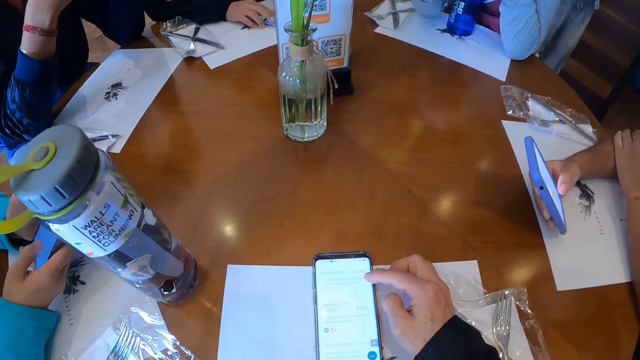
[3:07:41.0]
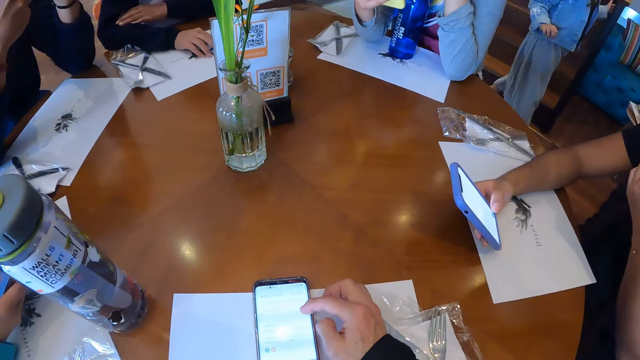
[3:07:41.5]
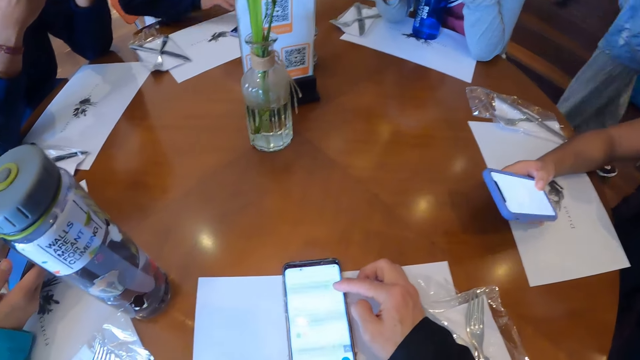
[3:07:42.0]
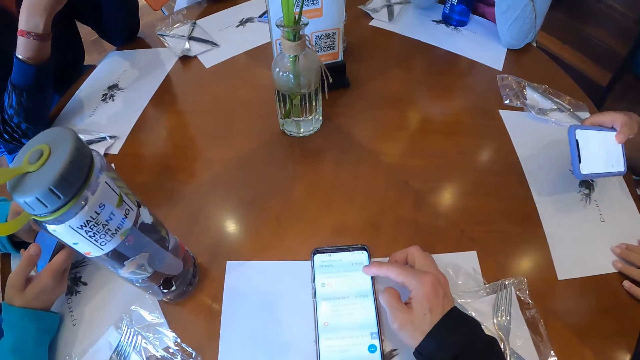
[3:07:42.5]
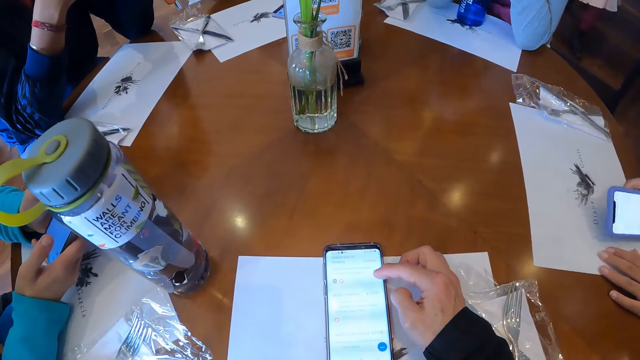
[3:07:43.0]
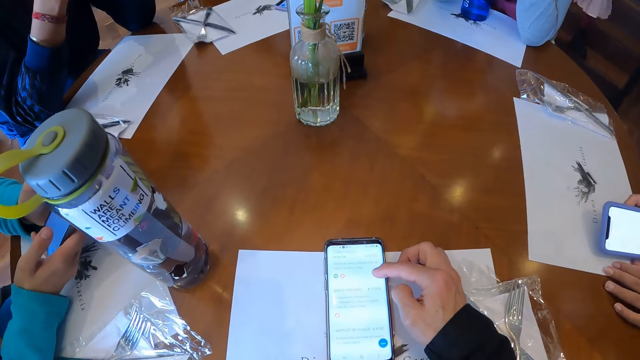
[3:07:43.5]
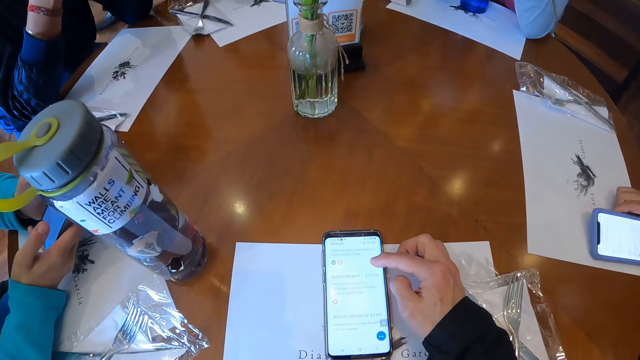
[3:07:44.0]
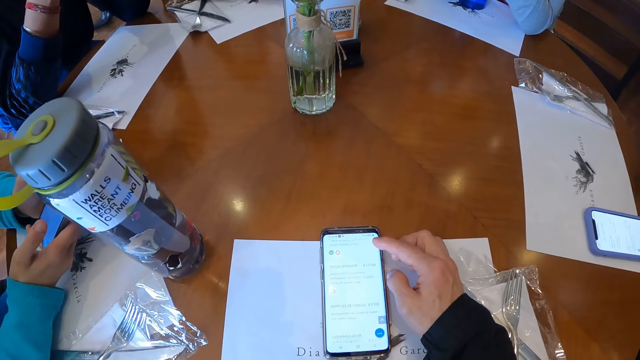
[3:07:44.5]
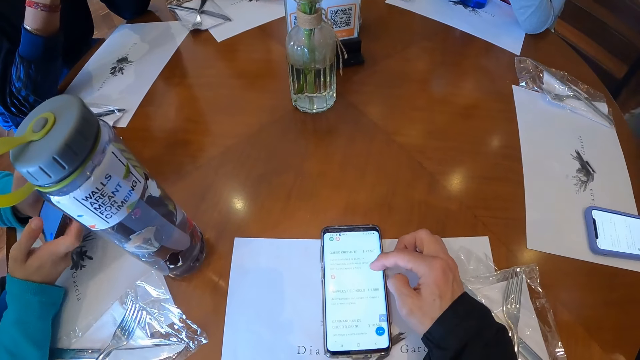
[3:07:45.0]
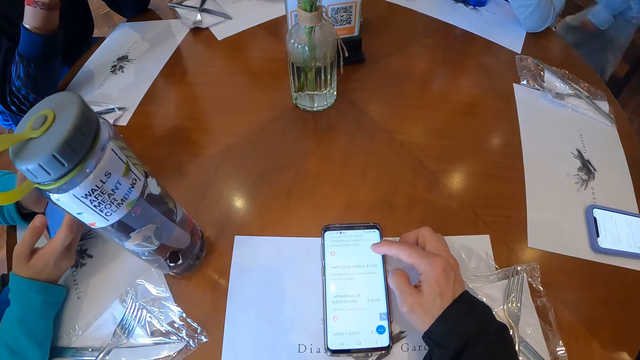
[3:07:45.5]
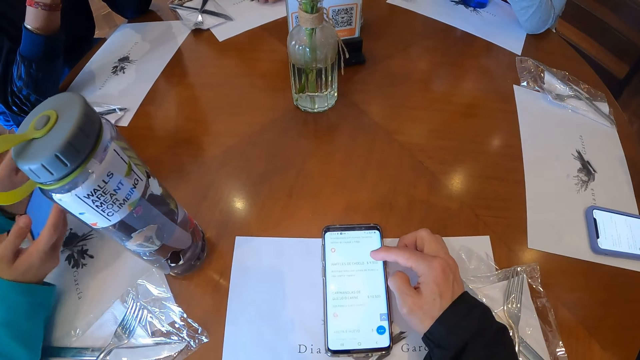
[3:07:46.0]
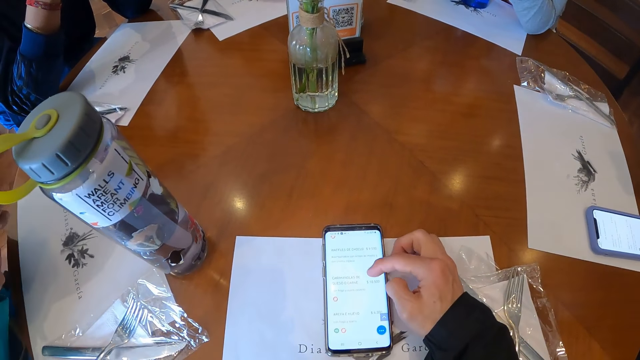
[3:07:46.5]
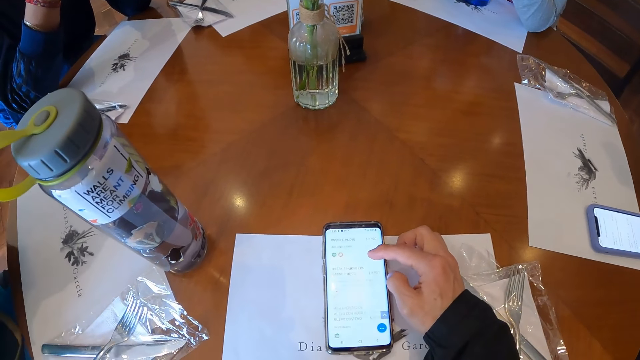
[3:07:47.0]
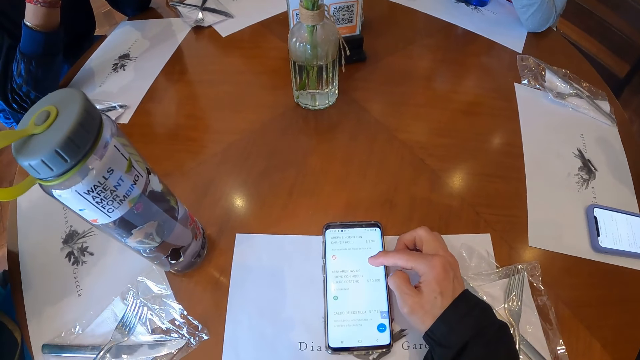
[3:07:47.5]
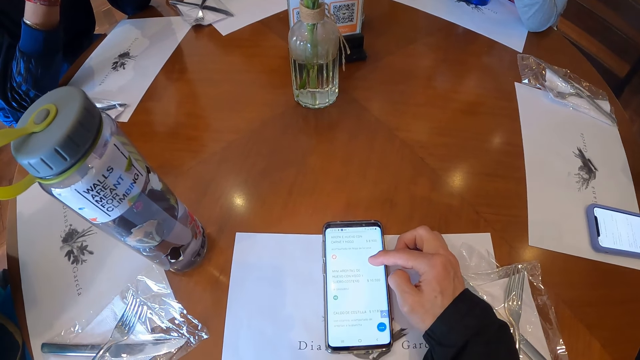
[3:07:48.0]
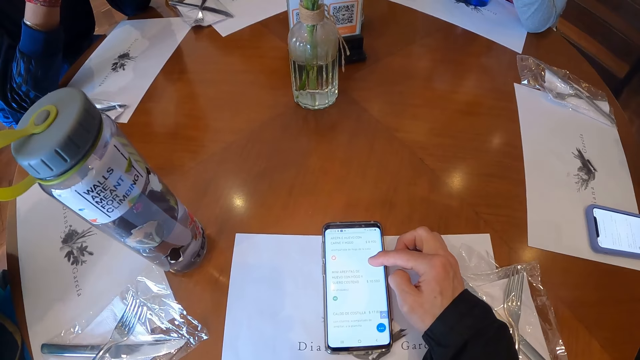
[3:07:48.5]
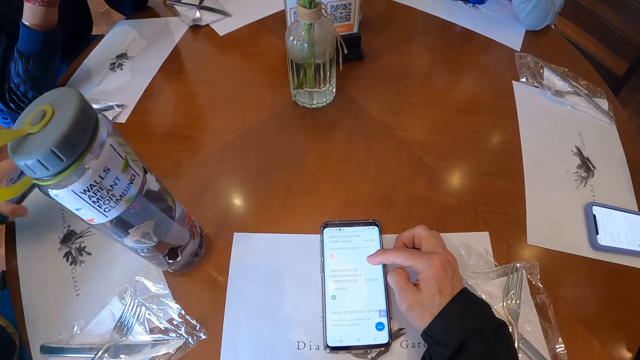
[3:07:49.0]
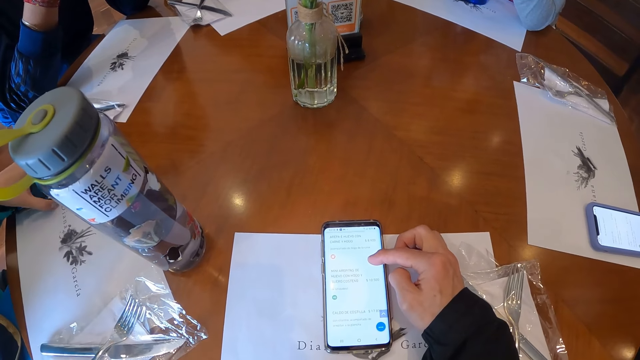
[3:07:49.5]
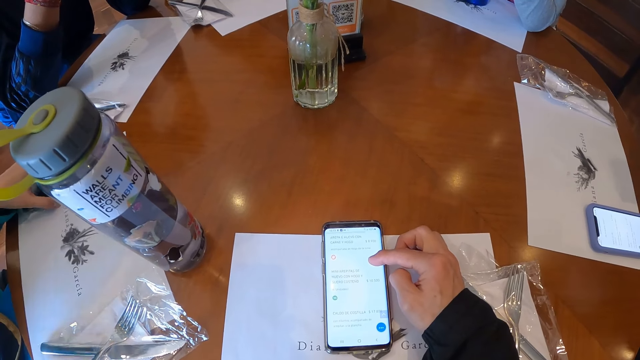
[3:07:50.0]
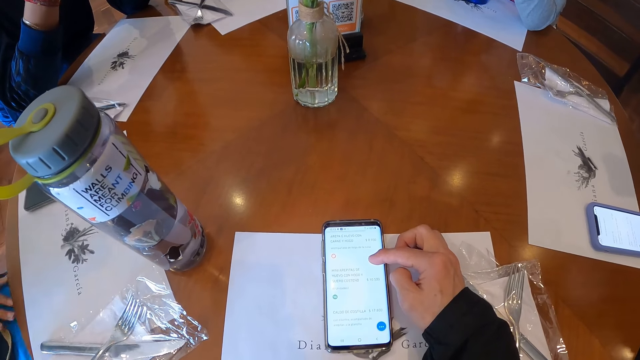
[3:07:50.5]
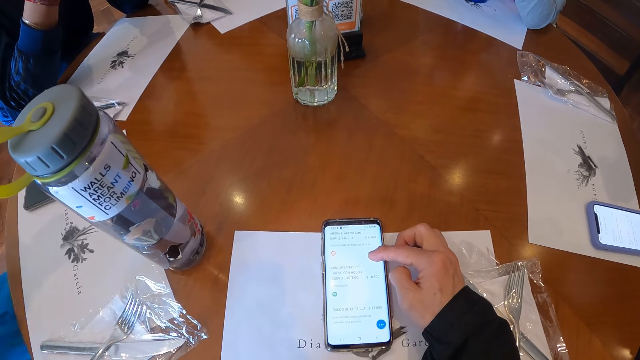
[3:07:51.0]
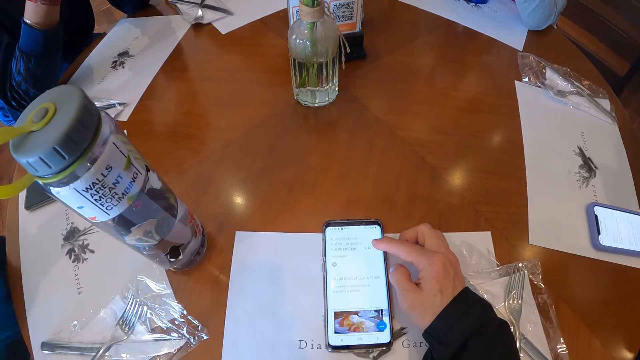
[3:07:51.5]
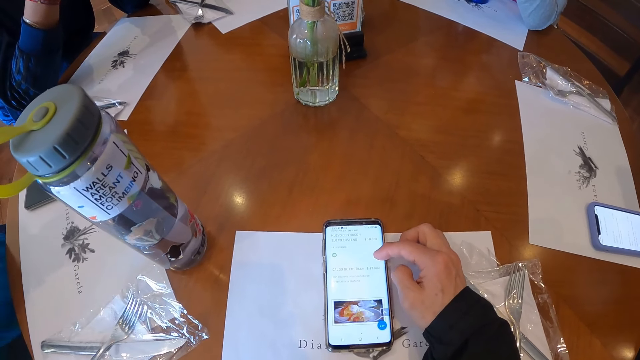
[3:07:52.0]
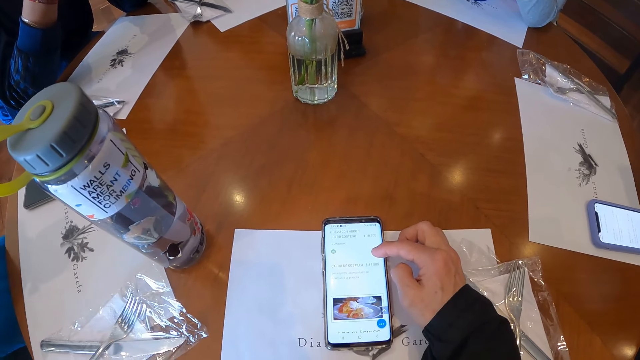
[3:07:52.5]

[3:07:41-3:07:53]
The woman raises the phone from the table with her right hand and moves a paper on the table with her left hand. The camera wearer scrolls the phone. The woman drops the phone on the table with her right hand. Another woman moves both hands from the table. The other woman places the phone on the table with her right hand.

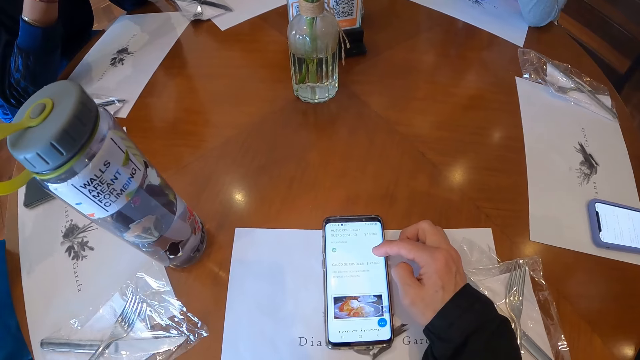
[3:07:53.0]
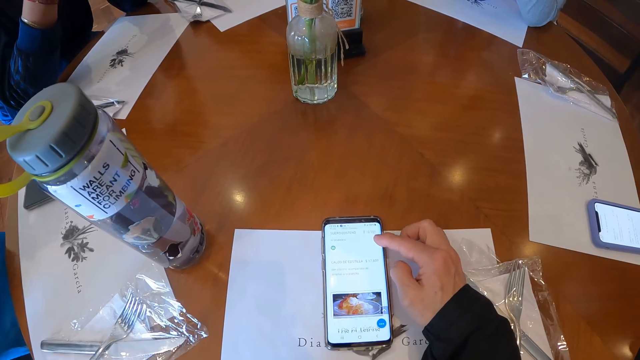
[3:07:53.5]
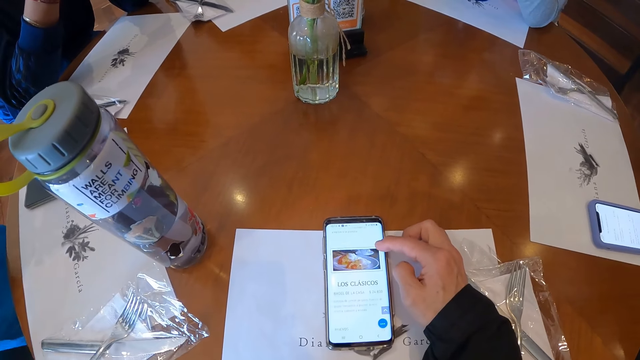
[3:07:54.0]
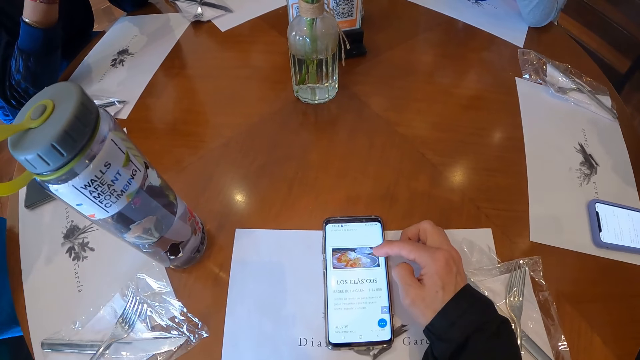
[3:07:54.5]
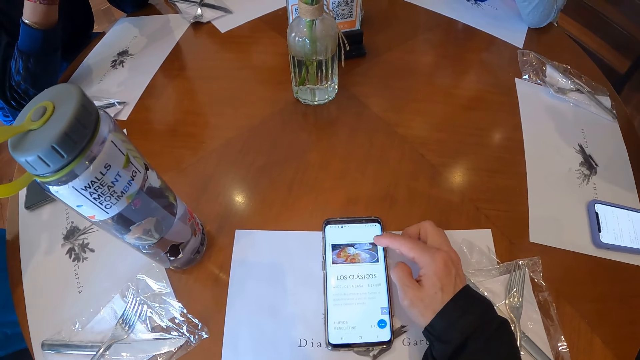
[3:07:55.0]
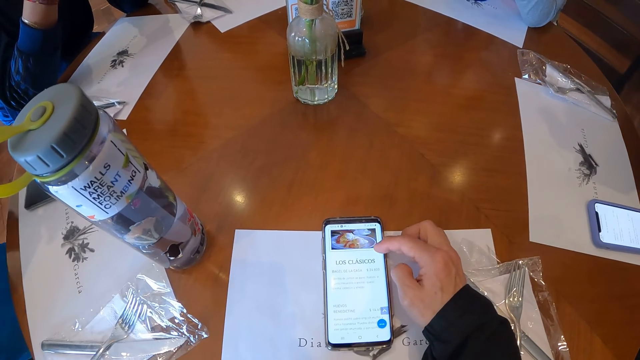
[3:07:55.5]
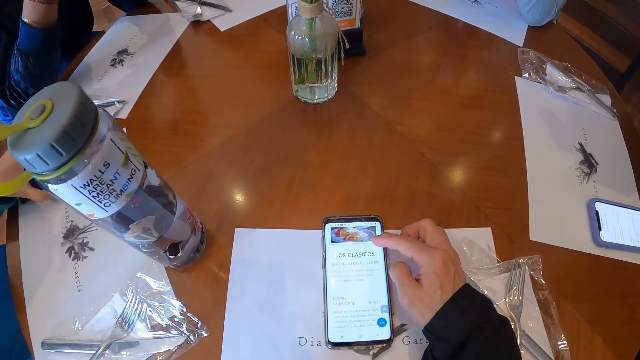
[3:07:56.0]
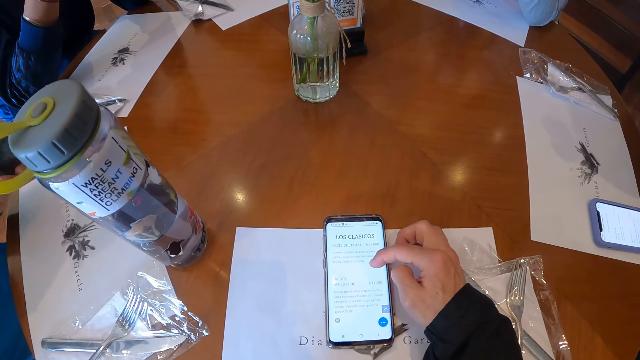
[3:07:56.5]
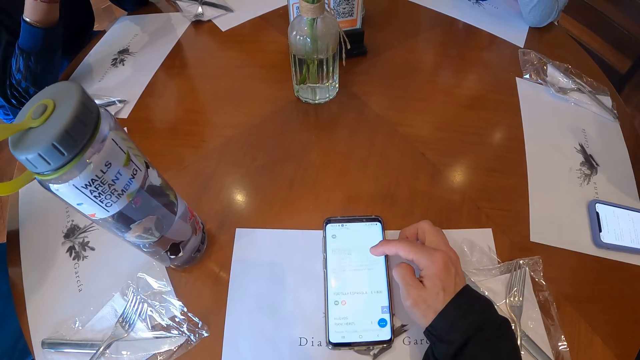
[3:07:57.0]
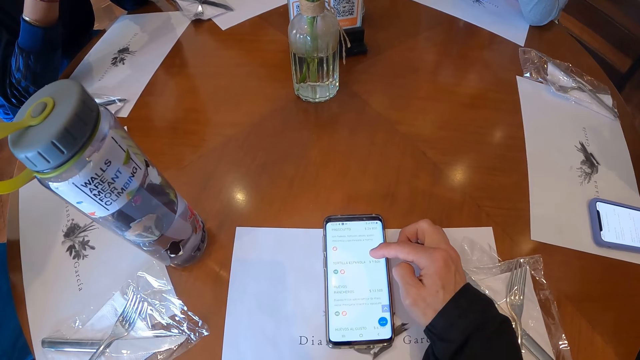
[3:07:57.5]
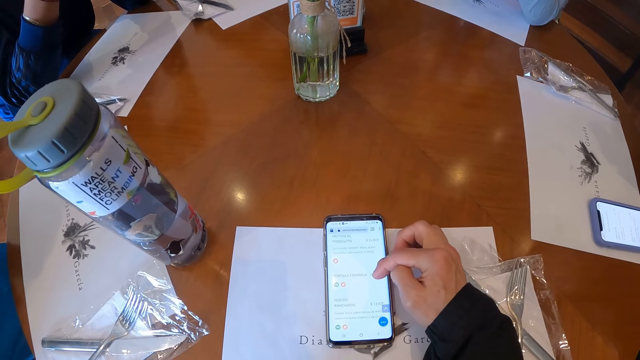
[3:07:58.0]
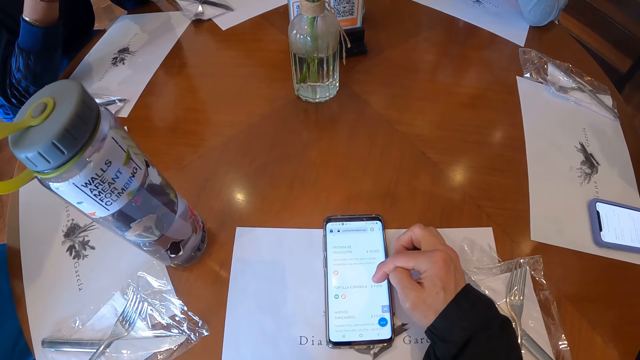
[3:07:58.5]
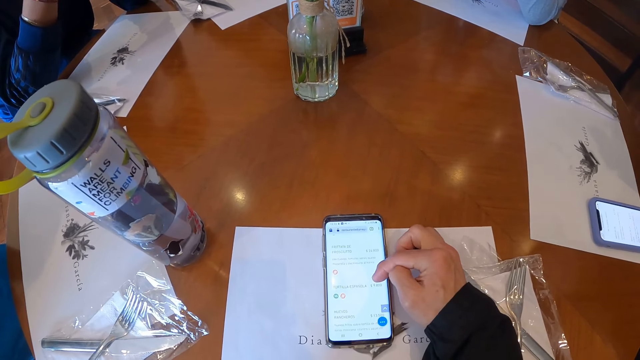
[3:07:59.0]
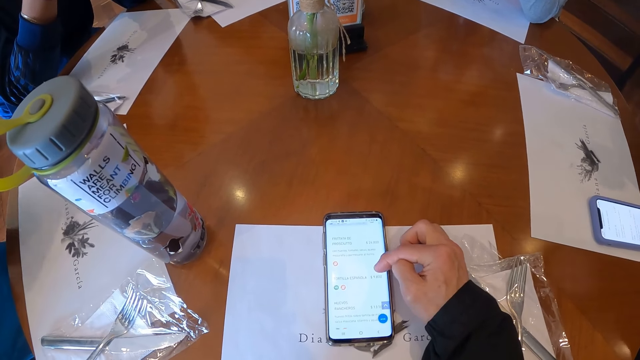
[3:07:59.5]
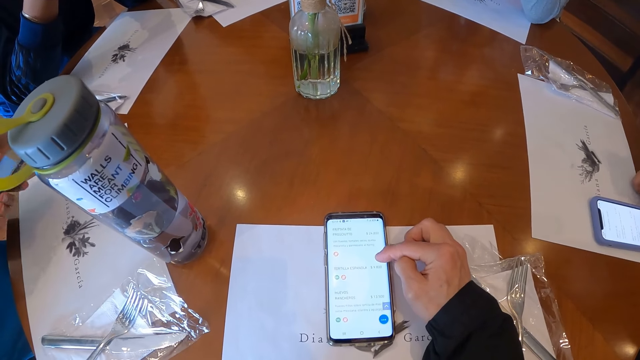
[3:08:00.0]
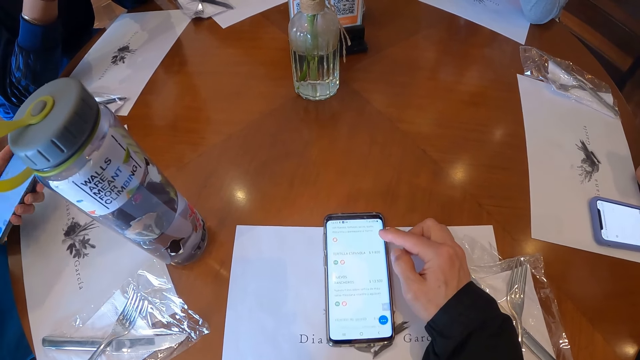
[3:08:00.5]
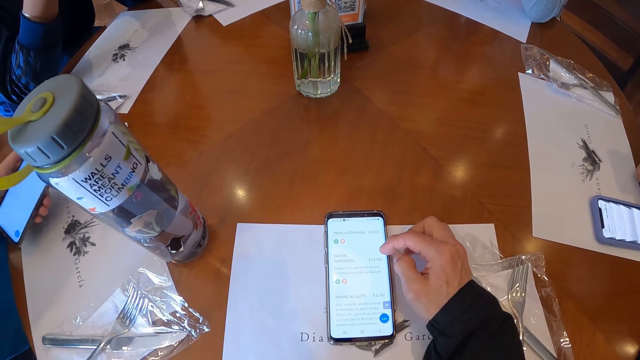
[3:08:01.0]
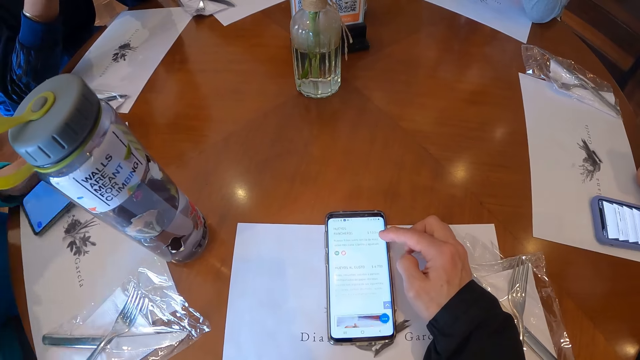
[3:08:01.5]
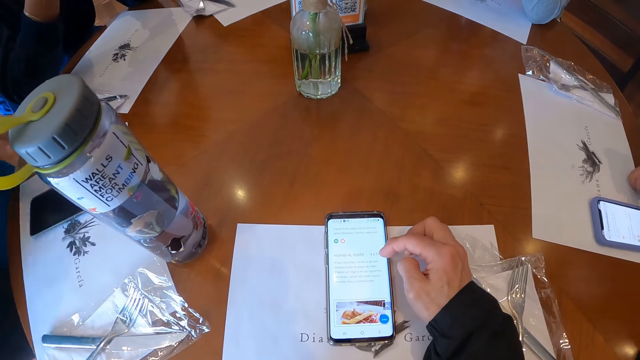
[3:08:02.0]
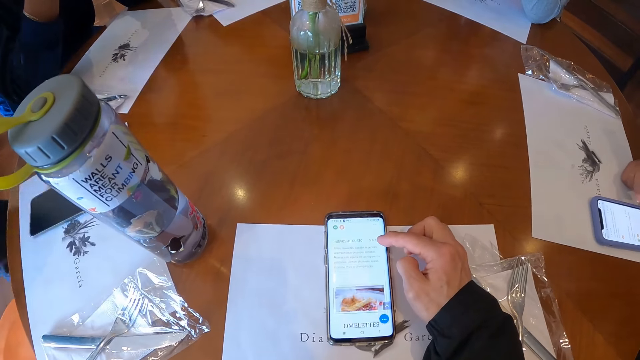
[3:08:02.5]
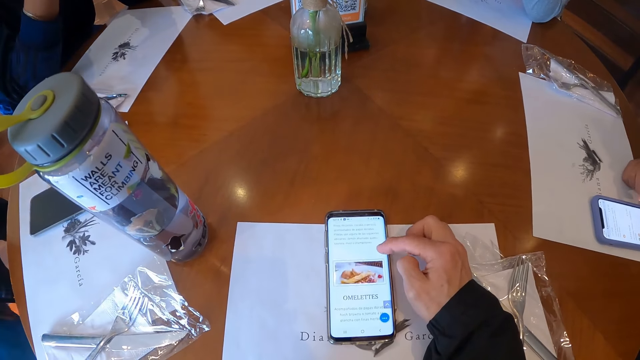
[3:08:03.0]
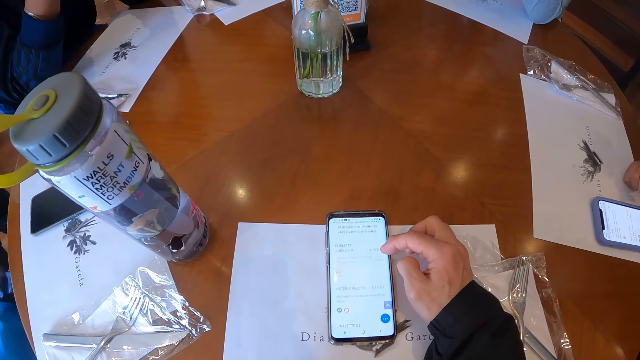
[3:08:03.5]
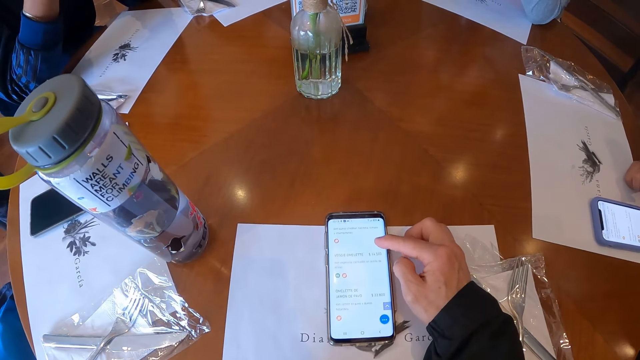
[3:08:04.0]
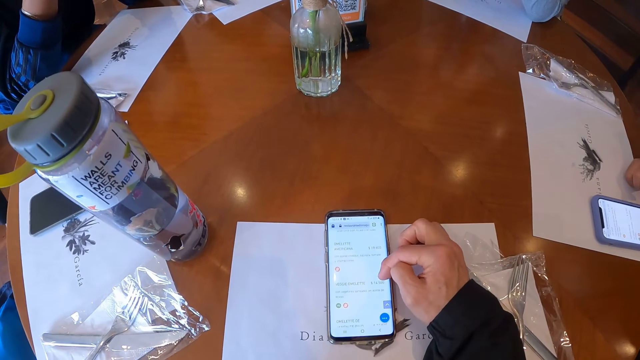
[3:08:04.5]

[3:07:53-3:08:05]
The camera wearer scrolls the phone with her right hand. A woman picks up the phone on the table with her right hand. The woman drops the phone on the table with her left hand.
